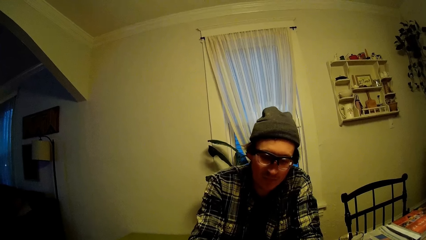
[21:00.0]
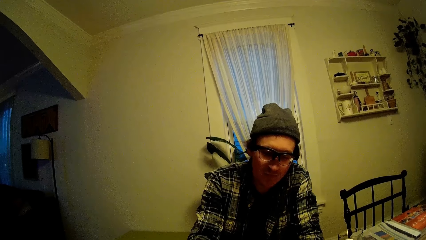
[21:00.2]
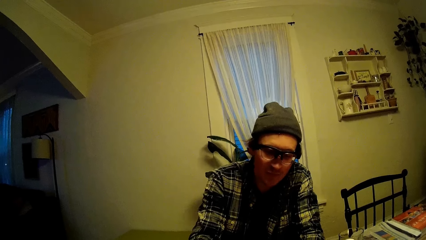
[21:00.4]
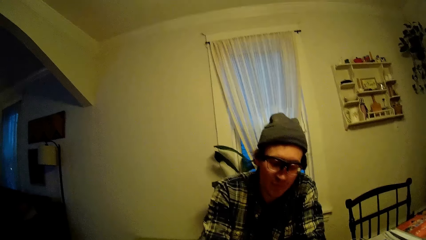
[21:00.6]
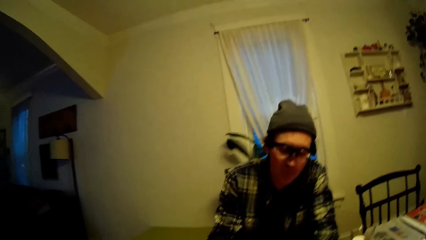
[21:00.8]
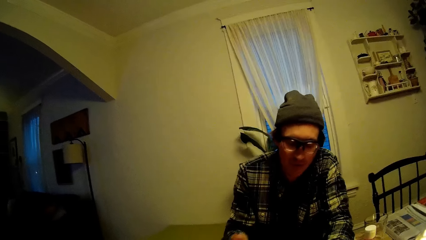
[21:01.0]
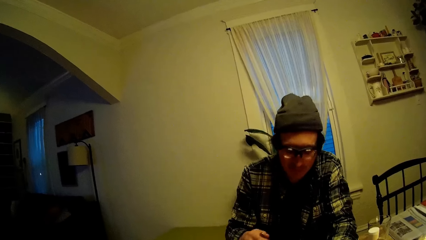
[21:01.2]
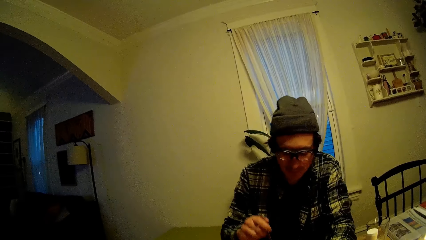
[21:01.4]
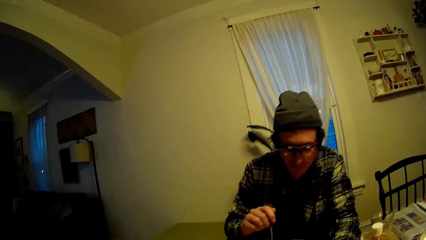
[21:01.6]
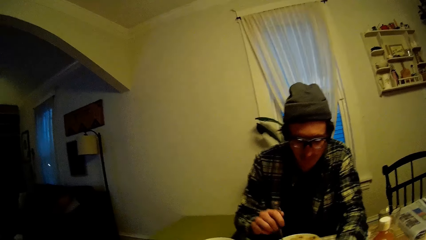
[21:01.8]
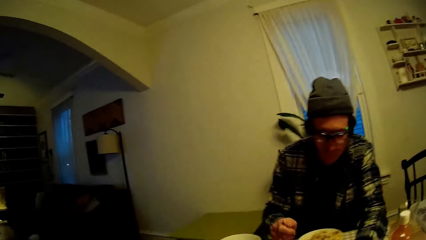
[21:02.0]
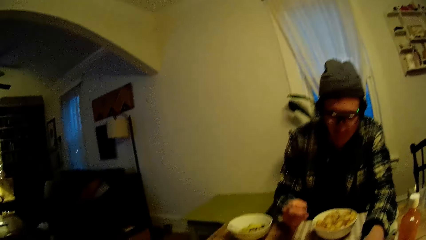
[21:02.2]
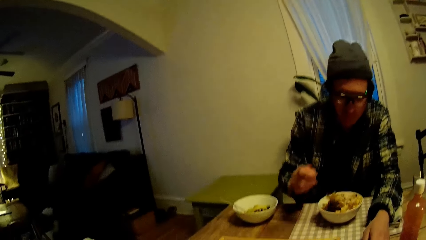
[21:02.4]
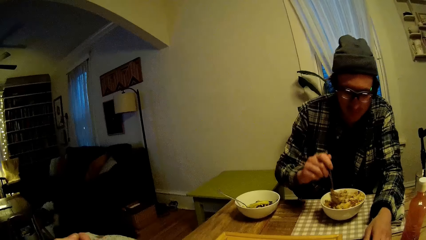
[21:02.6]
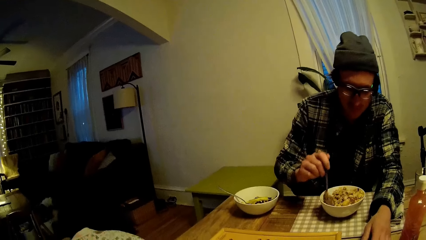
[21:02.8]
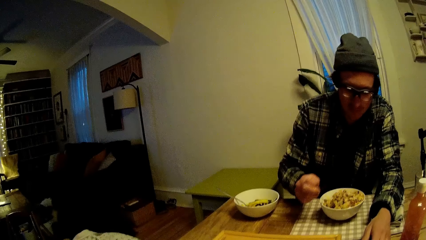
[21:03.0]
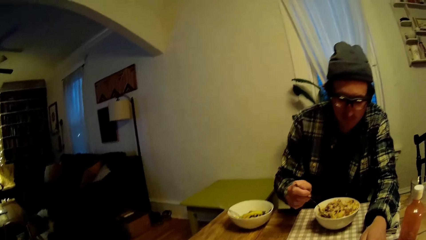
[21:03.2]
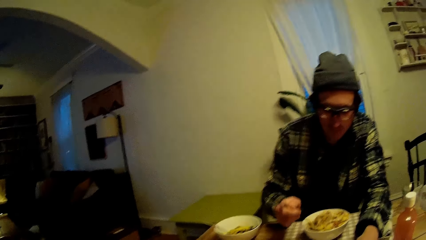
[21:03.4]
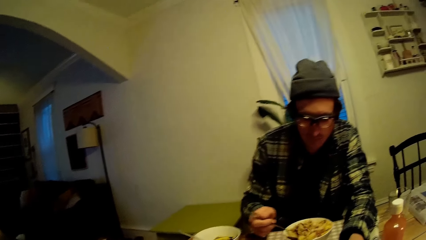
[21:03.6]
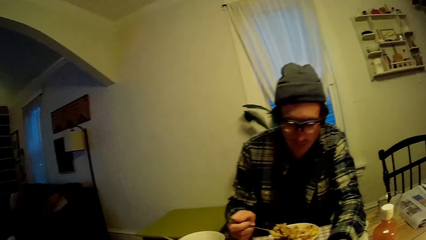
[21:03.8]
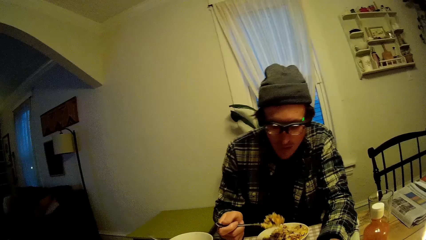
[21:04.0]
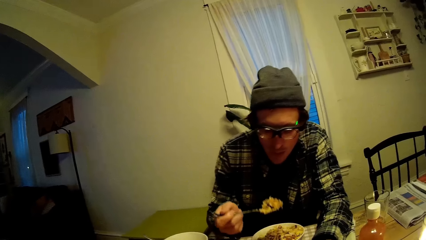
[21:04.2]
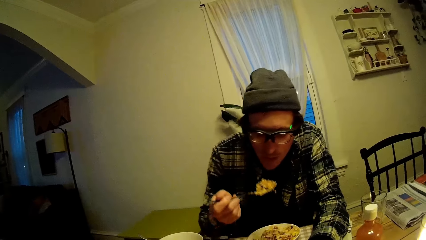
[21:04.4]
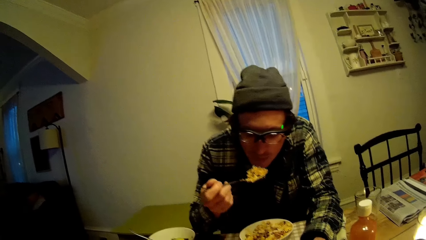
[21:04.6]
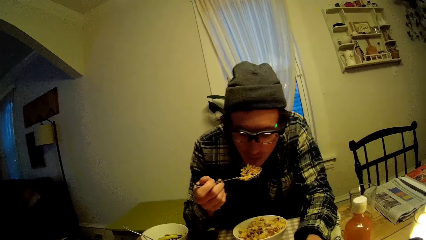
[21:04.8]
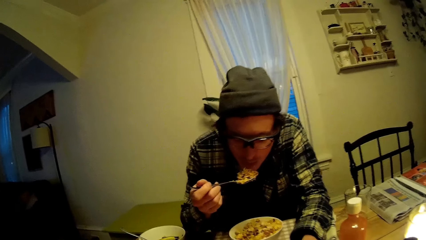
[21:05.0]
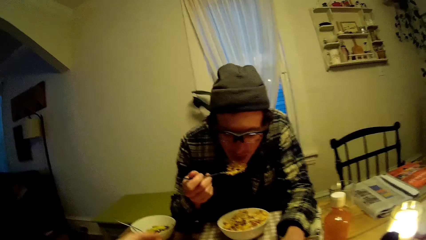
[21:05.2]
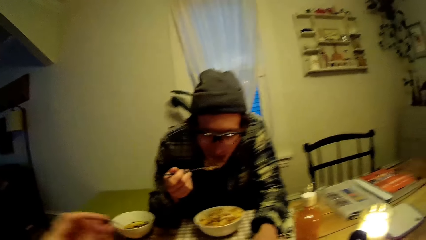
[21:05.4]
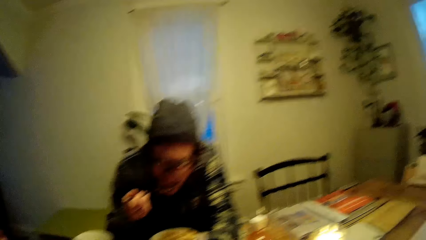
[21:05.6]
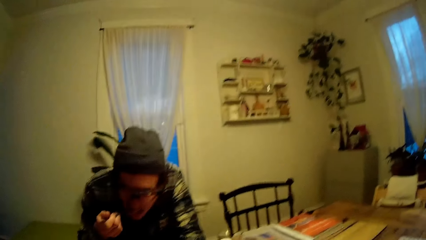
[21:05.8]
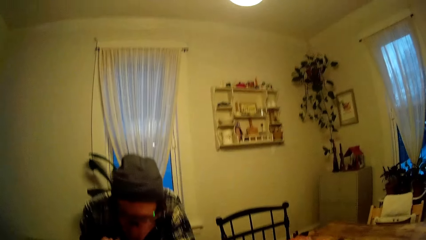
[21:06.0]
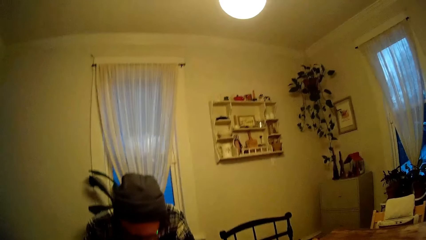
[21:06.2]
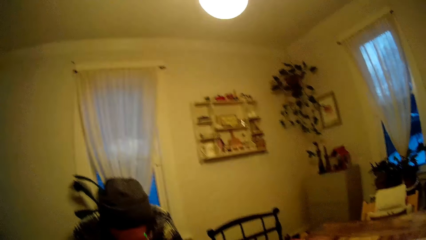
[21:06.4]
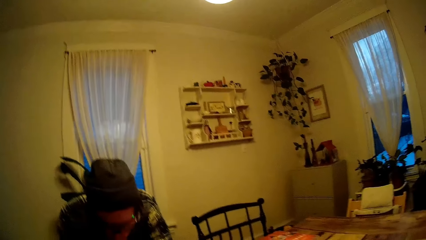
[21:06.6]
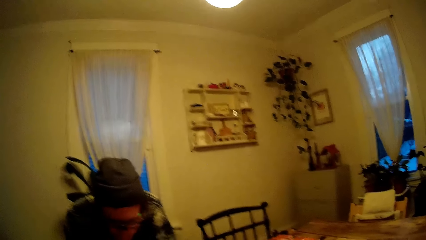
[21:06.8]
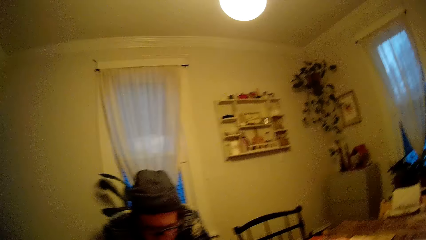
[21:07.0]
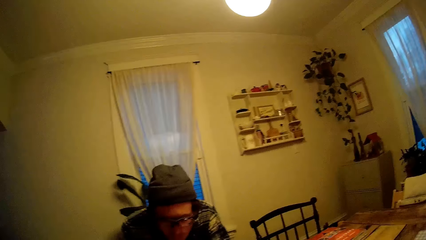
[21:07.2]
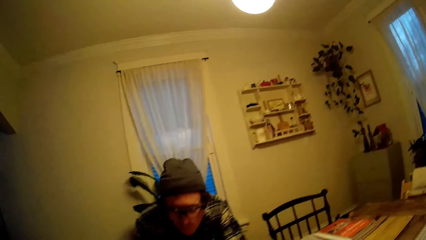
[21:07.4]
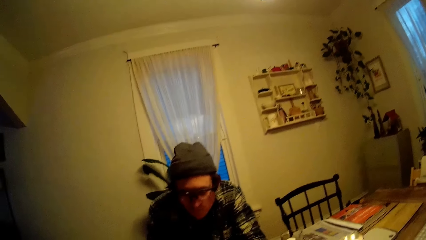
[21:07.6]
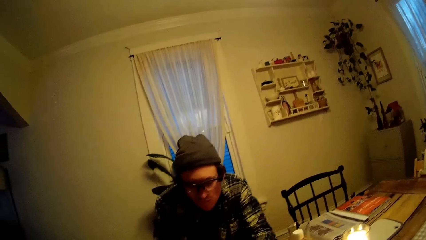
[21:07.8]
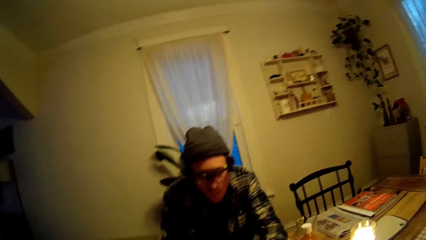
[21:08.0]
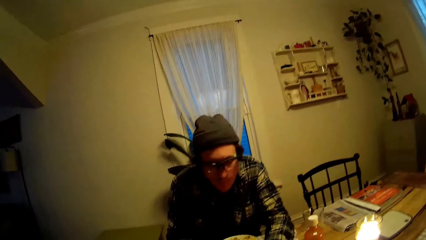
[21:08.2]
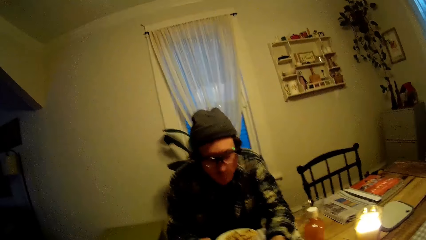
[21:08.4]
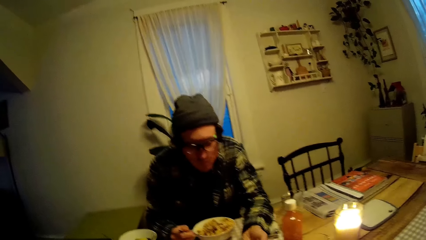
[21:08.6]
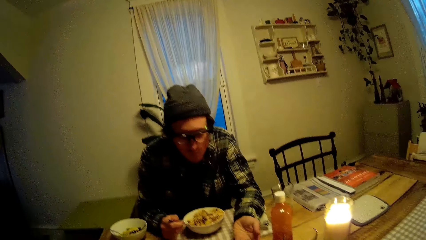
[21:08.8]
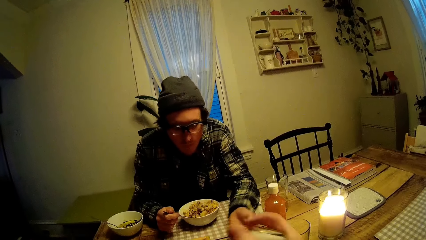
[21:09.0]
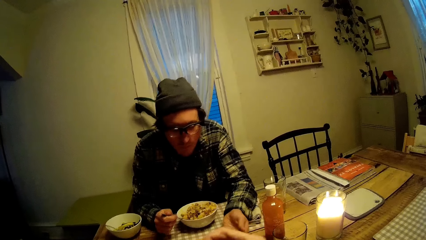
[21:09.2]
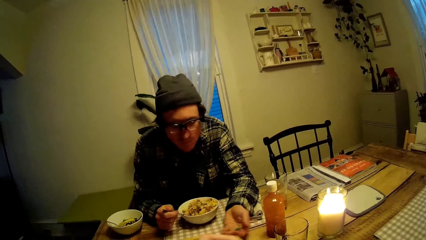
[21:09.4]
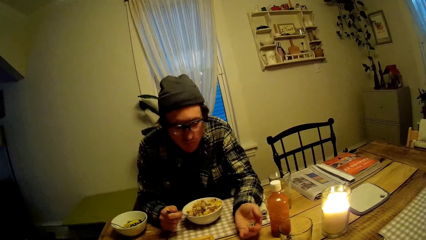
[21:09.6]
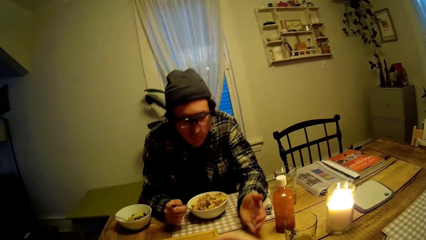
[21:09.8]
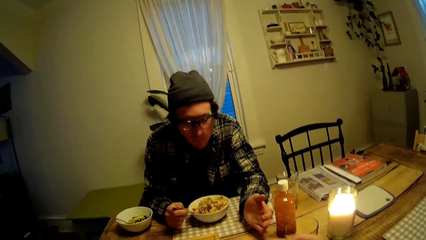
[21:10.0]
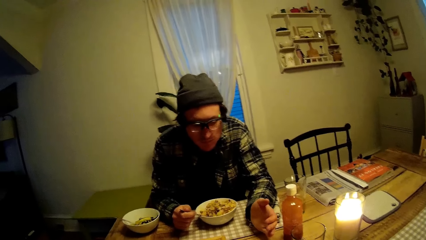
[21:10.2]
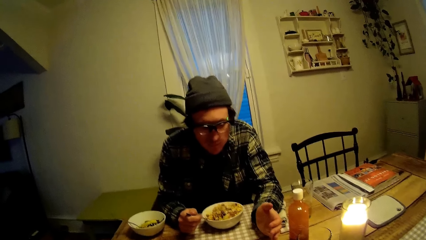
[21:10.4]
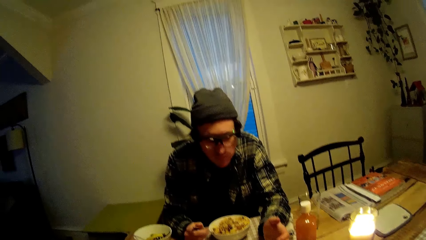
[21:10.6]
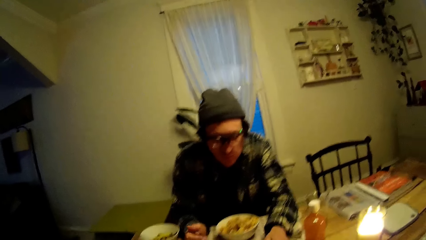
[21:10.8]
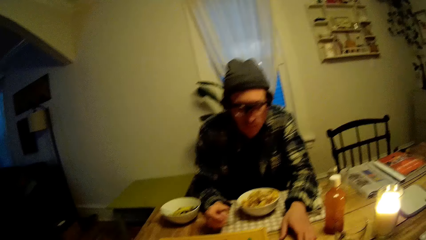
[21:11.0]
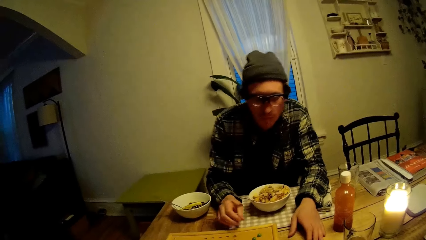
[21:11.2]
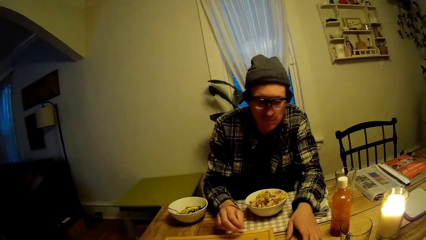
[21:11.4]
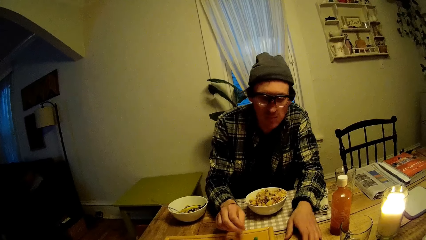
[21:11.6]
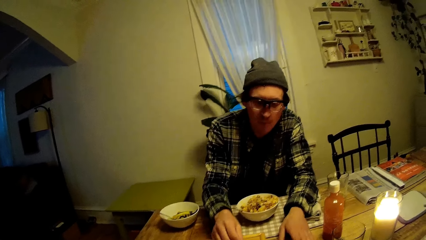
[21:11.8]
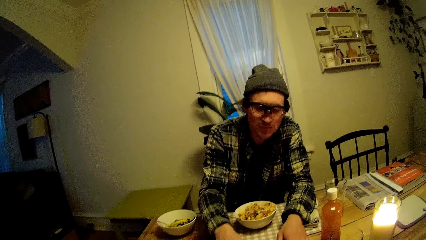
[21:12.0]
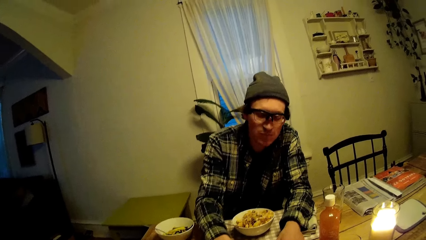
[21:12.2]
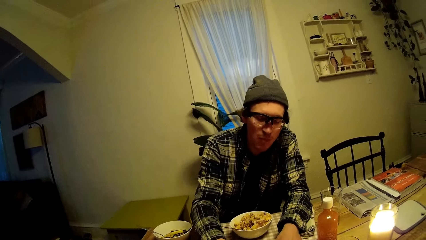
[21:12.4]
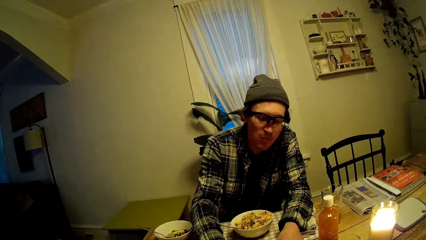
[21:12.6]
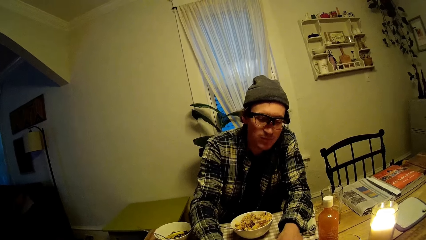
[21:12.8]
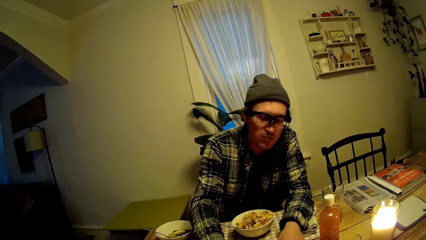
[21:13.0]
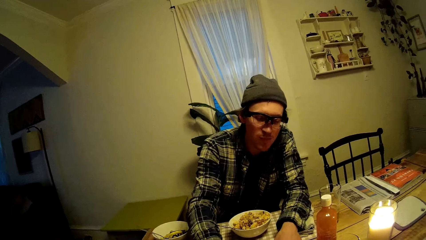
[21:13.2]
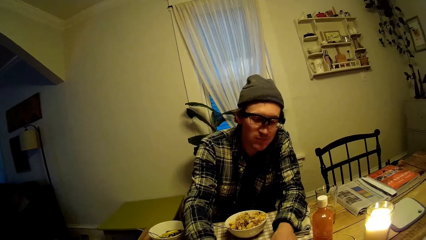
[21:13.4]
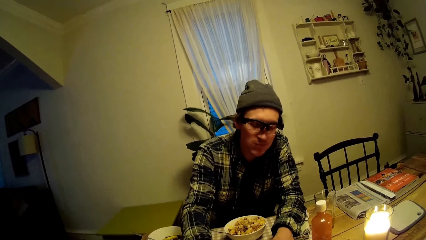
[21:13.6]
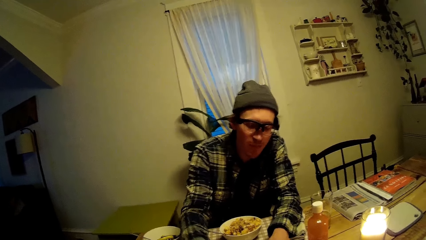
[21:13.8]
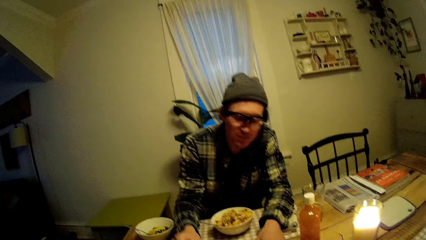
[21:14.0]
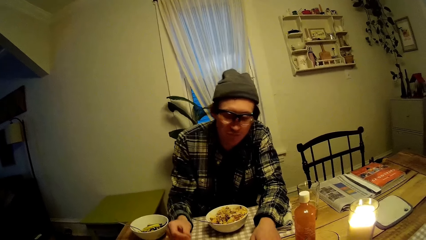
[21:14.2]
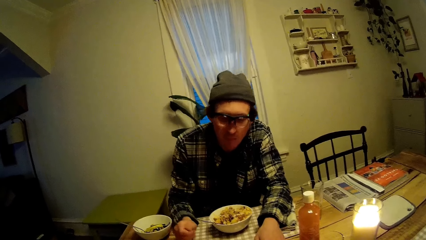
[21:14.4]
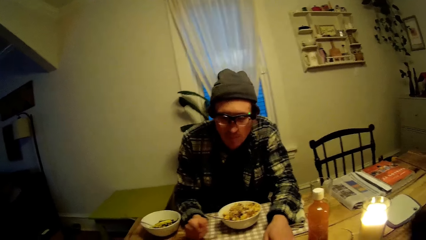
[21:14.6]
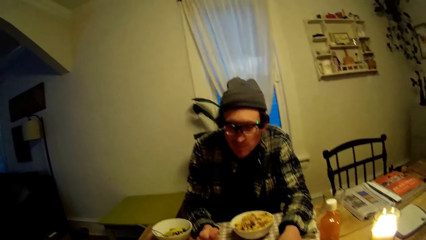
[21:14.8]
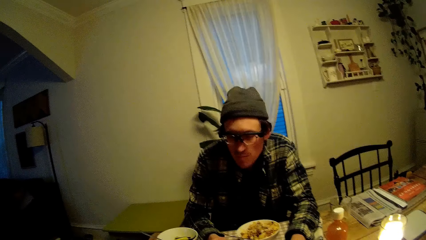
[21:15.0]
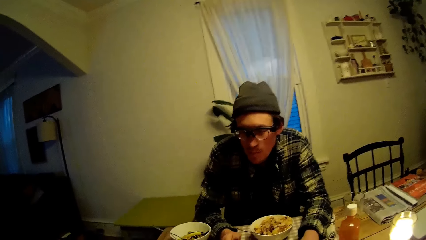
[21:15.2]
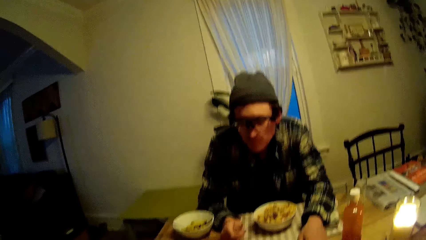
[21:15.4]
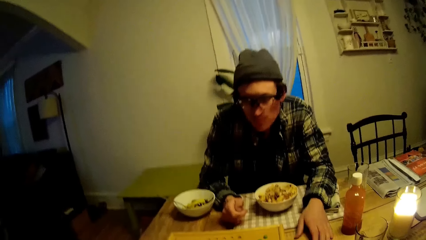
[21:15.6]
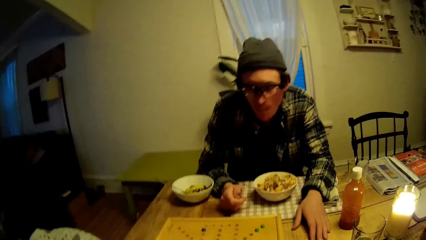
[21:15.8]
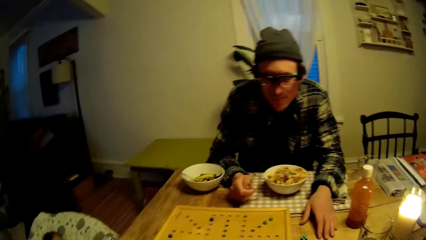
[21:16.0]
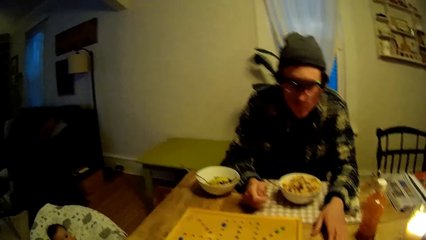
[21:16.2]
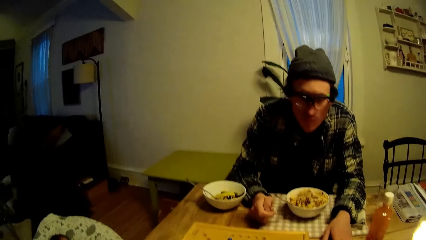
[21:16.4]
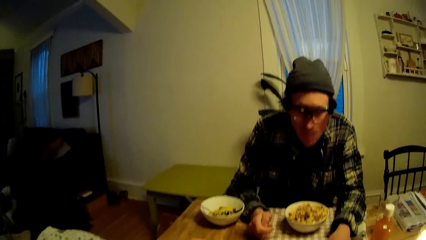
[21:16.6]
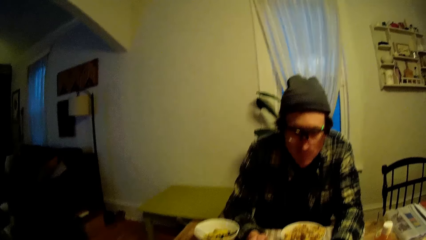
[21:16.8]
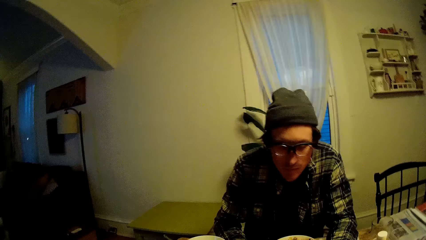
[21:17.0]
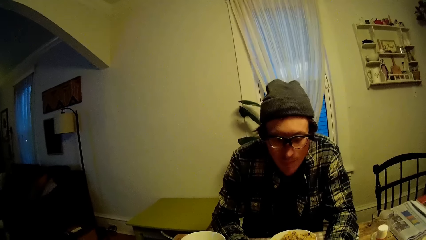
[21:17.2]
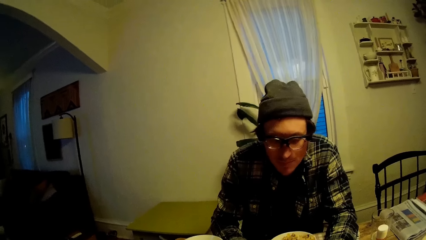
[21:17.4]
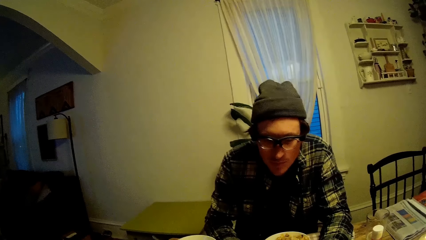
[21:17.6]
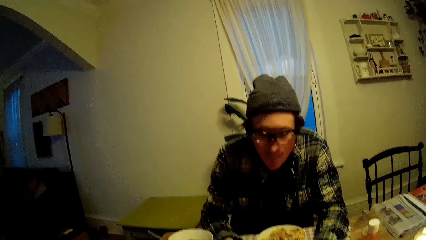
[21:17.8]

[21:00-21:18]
A man picks the spoon in the plate. The camera wearer plays. The man mixes the food and puts a portion of food in his mouth with his right hand. The camera wearer talks to the man. The man plays, tosses the dice with his left hand, and counts the stars on the board game with his right hand. The camera wearer plays.
